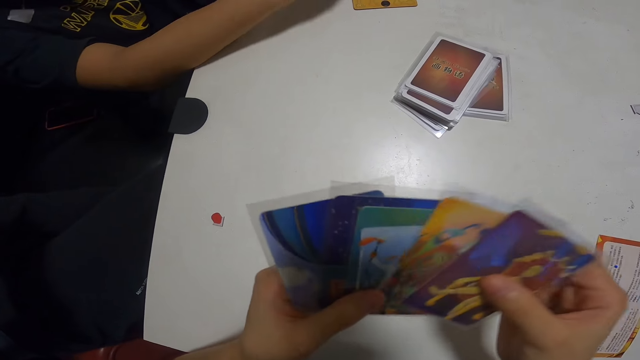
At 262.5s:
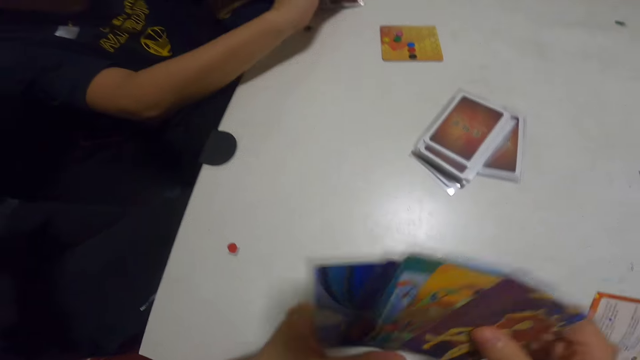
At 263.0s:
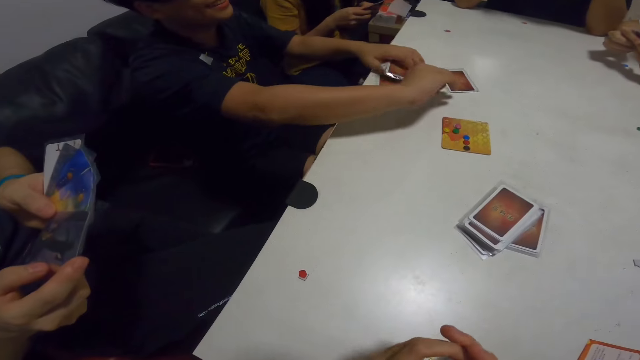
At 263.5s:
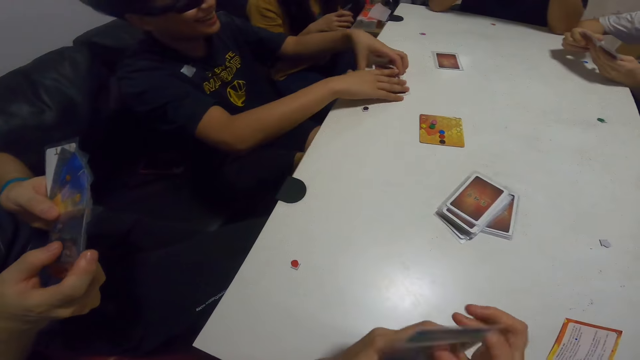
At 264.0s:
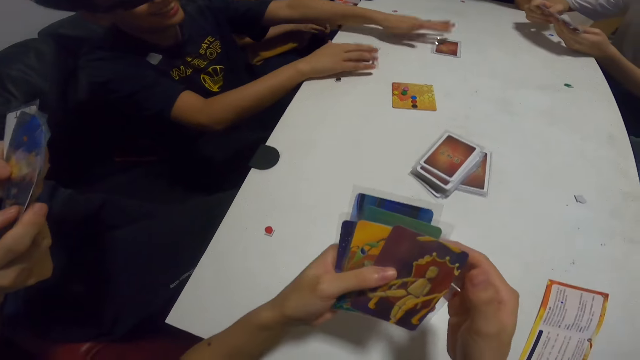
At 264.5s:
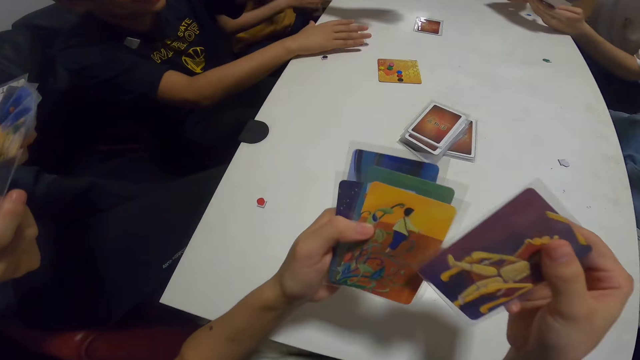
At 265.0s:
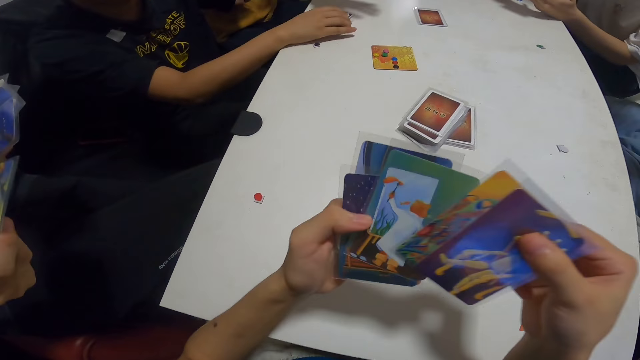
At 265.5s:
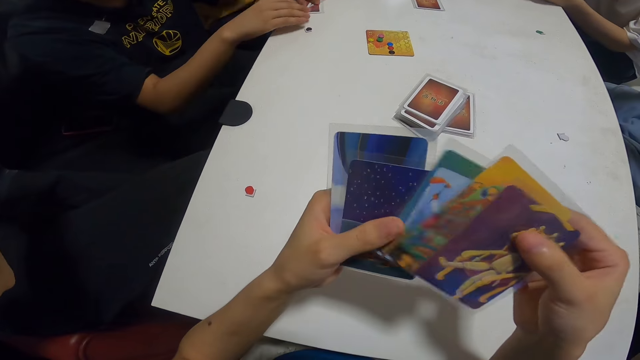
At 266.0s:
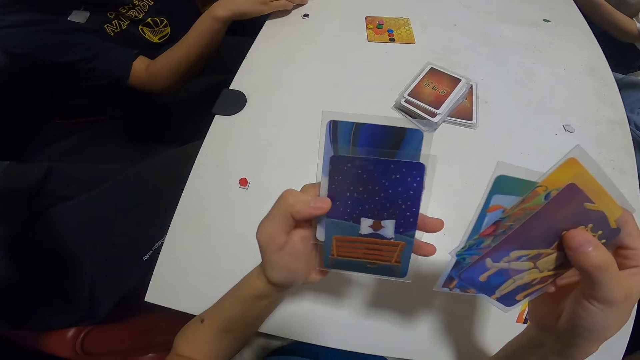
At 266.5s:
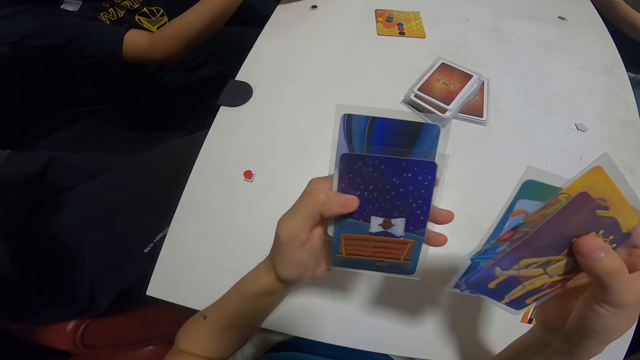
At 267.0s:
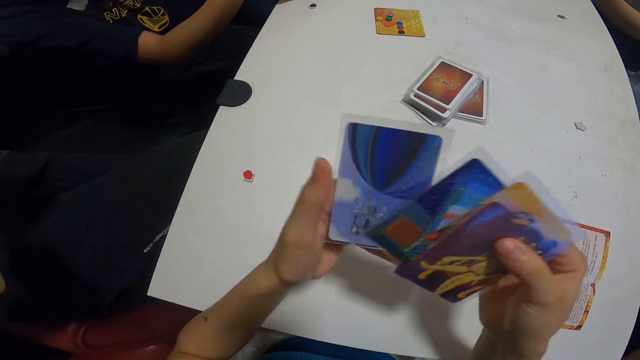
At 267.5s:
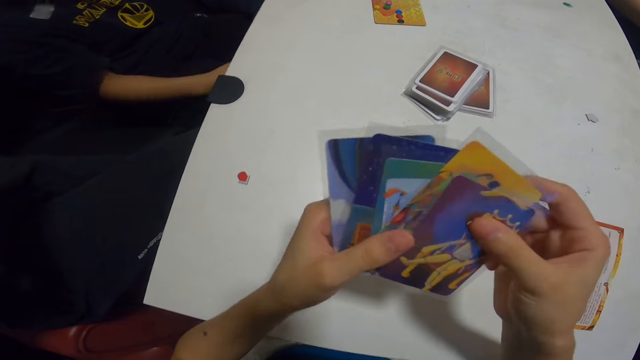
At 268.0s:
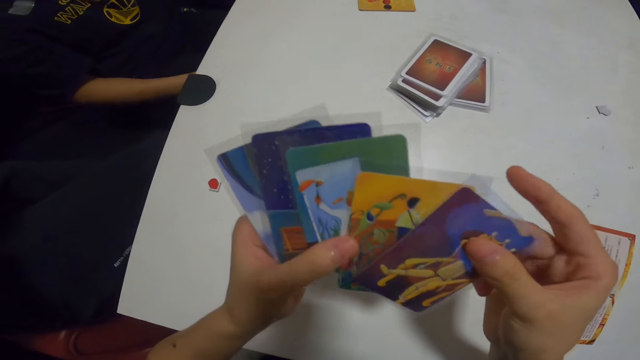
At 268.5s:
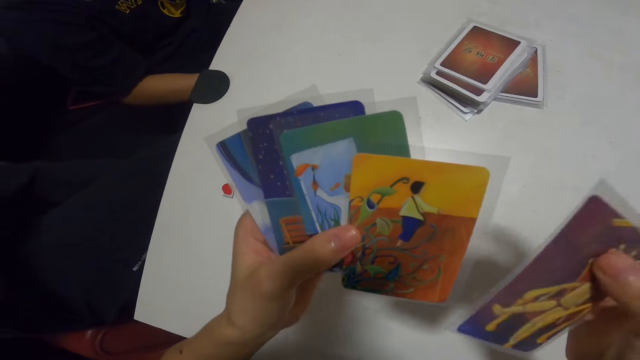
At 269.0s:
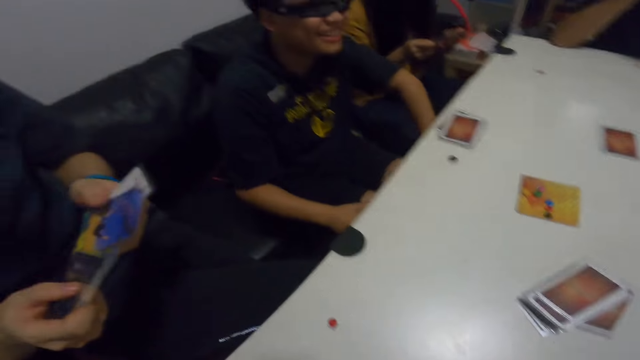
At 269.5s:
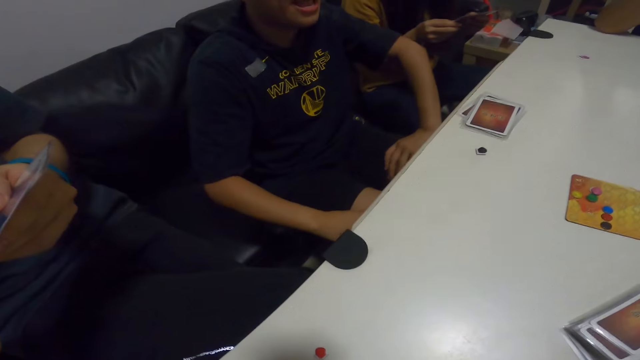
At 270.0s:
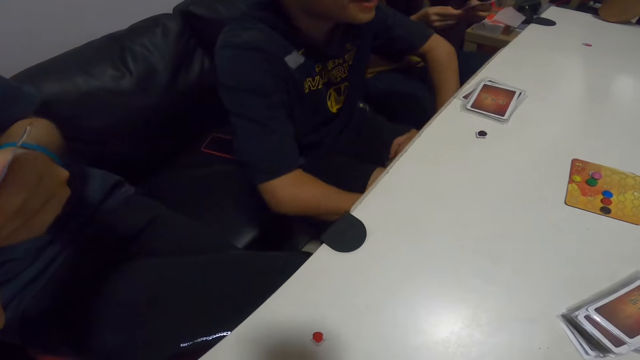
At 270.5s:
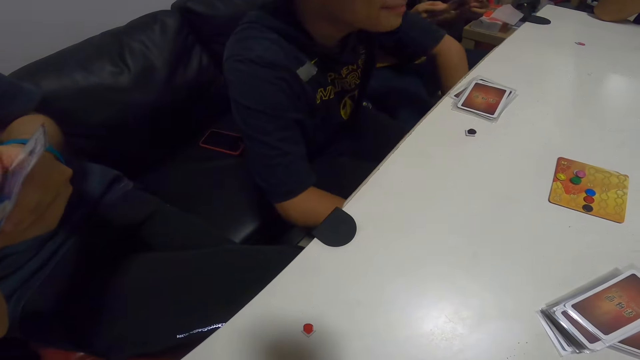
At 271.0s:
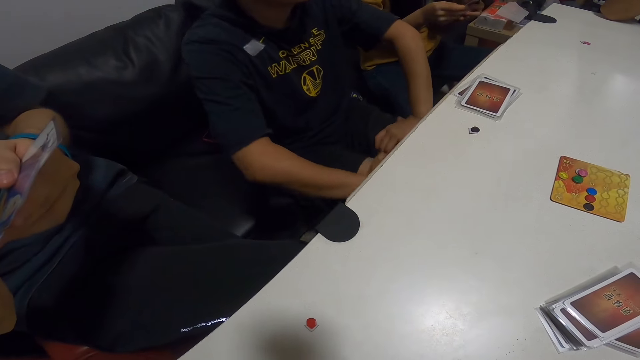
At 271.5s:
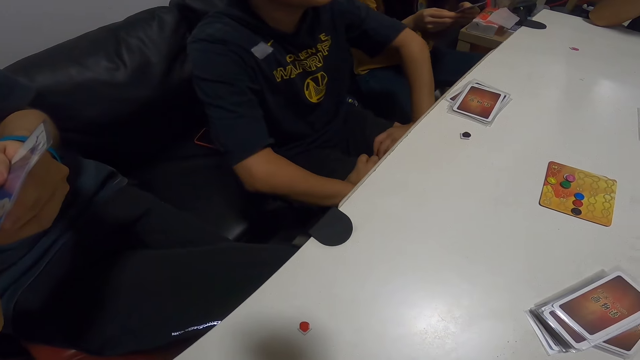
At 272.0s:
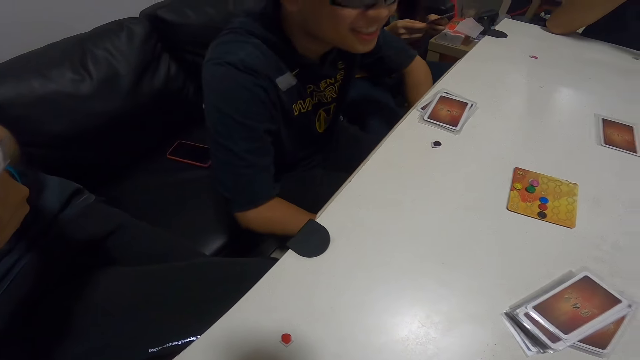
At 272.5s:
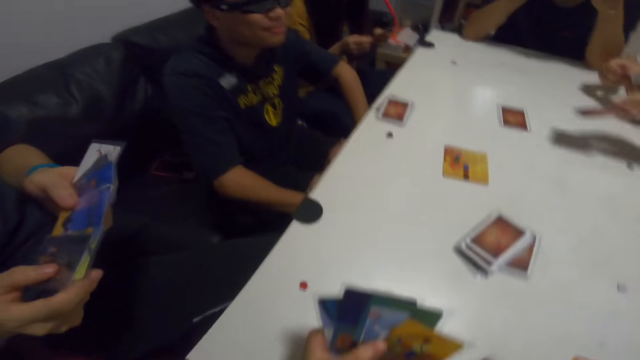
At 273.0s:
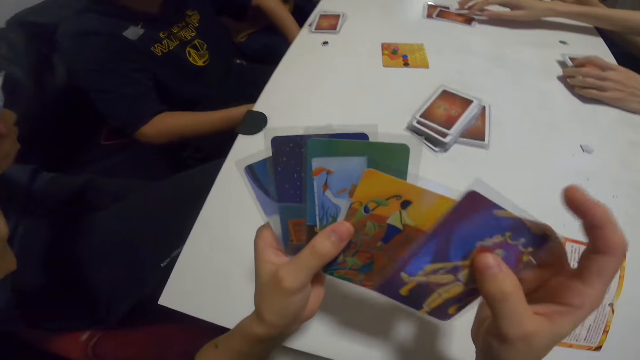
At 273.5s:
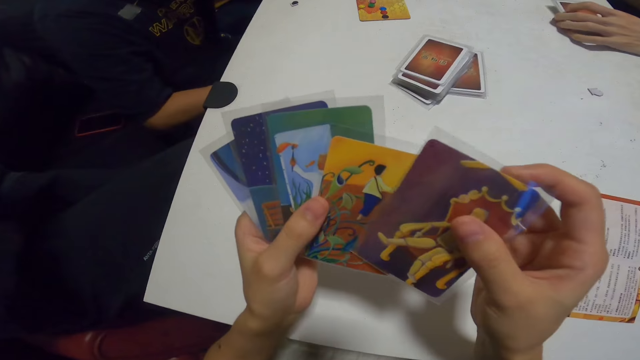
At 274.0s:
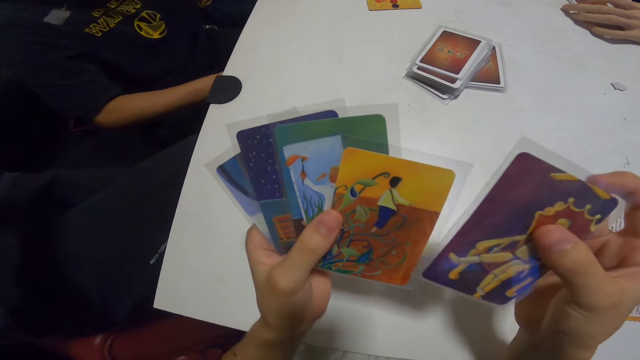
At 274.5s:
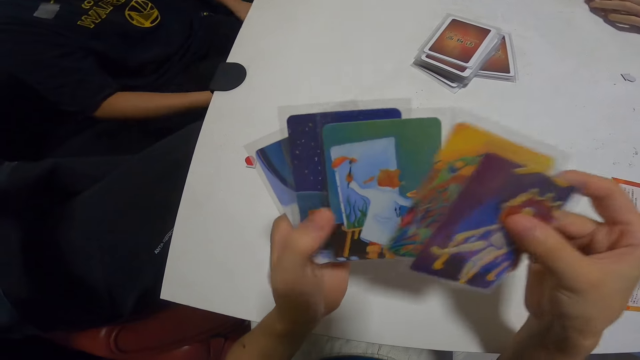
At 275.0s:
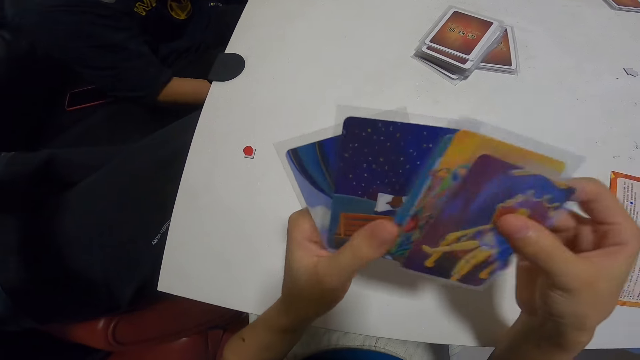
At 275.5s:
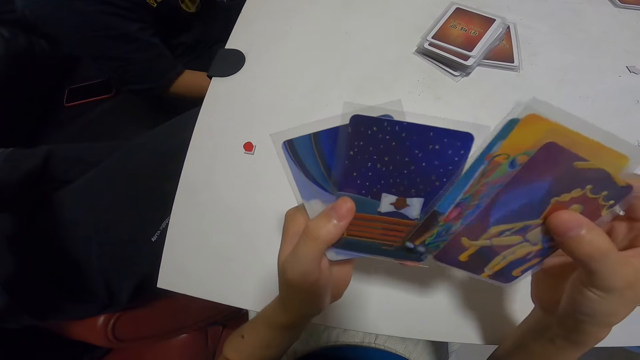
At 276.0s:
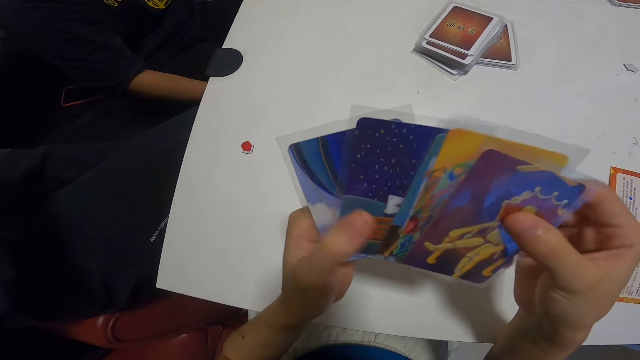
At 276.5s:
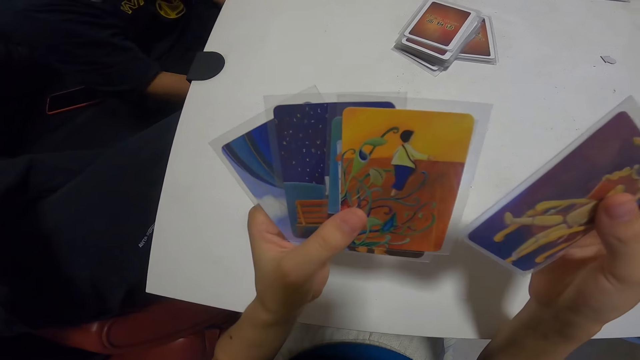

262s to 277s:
A man tosses cards on the table with his hands. The camera wearer talks to a person. Another man picks up cards on the table with his hand. The camera wearer reshuffles the cards.

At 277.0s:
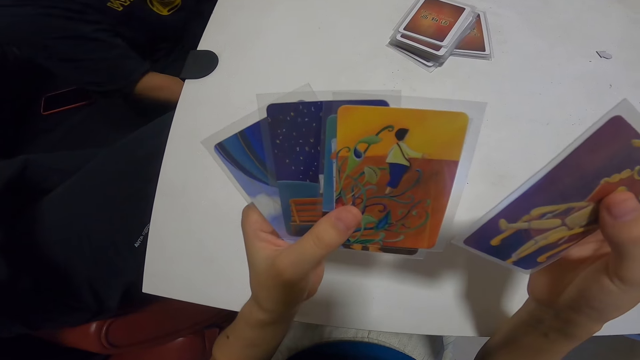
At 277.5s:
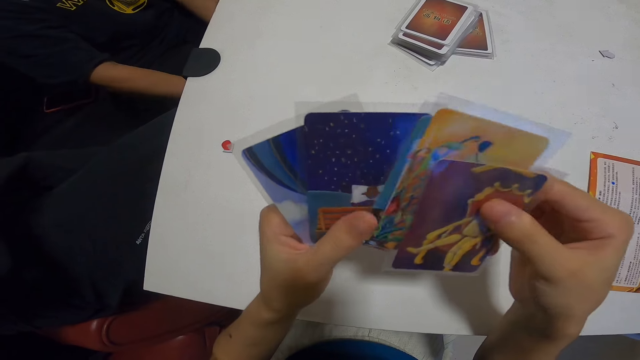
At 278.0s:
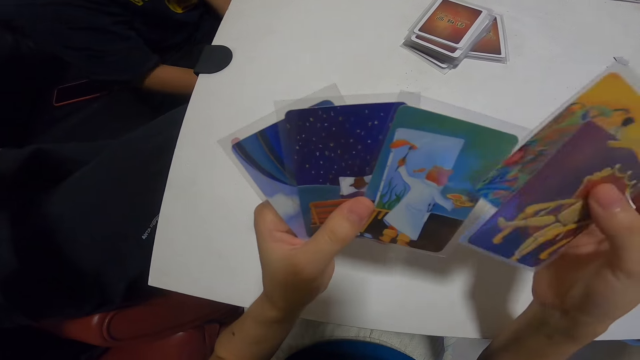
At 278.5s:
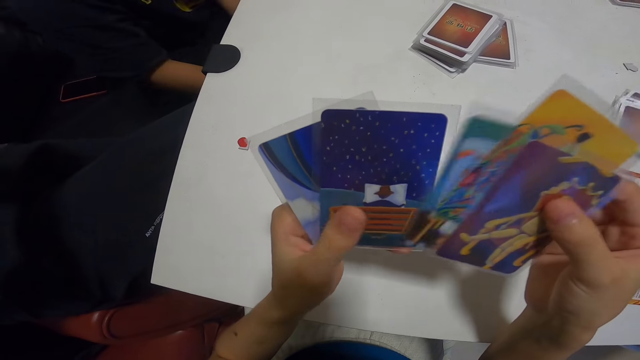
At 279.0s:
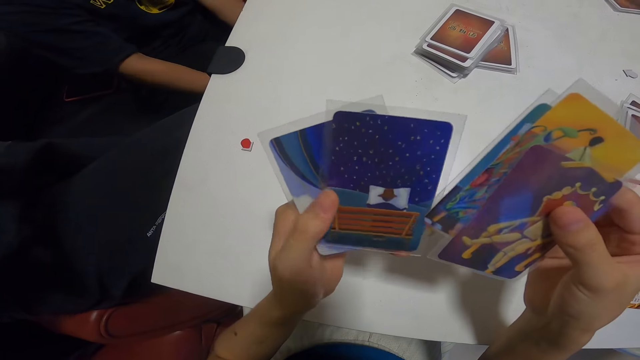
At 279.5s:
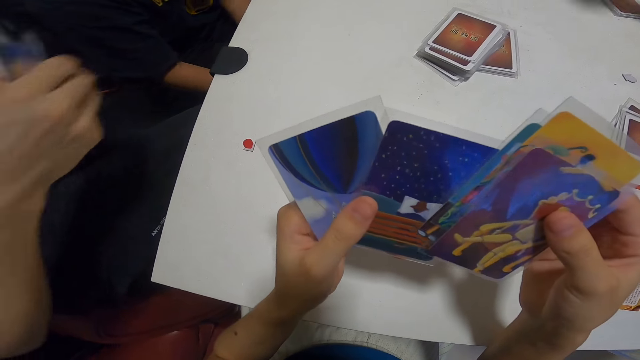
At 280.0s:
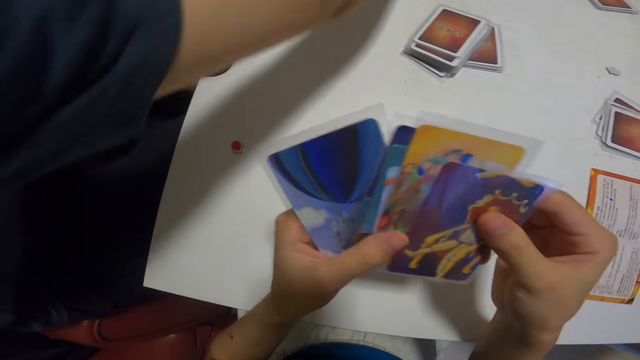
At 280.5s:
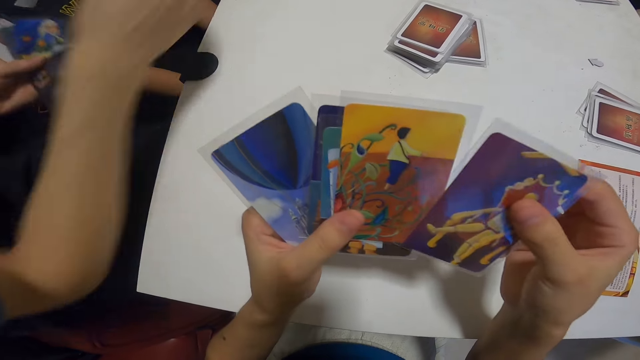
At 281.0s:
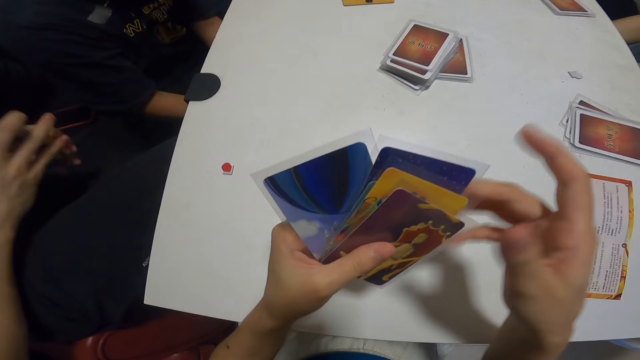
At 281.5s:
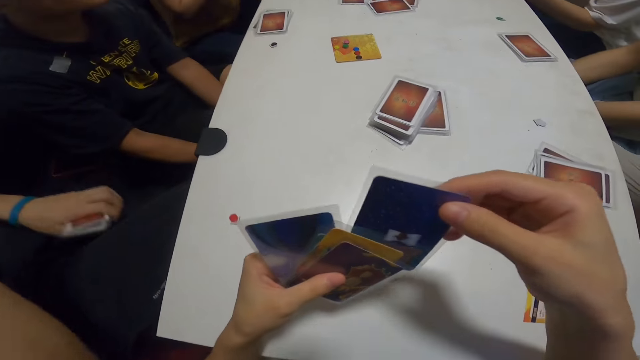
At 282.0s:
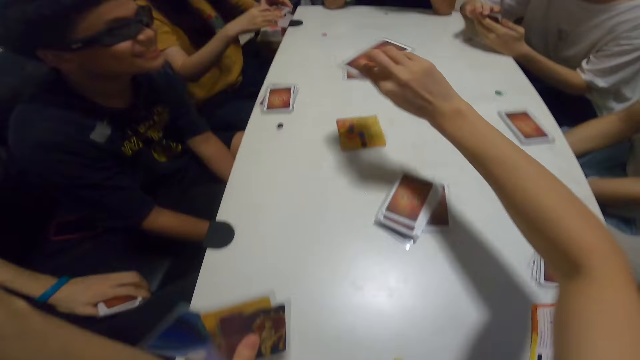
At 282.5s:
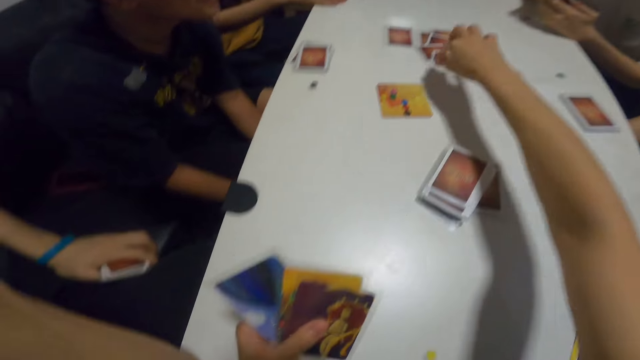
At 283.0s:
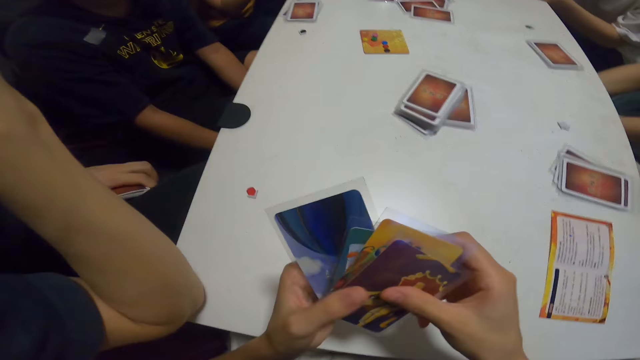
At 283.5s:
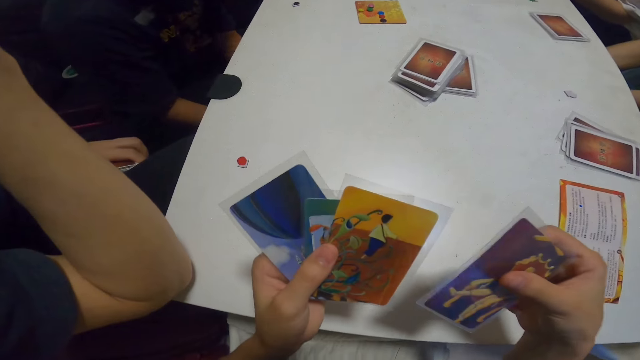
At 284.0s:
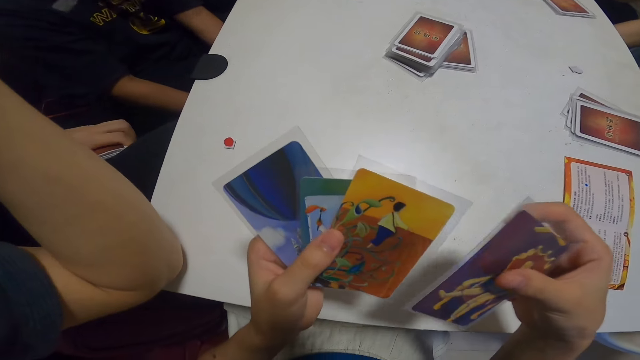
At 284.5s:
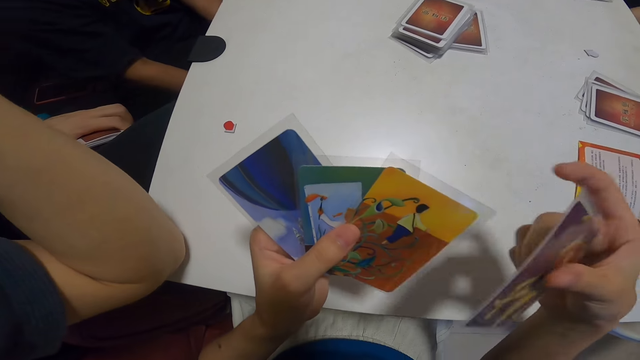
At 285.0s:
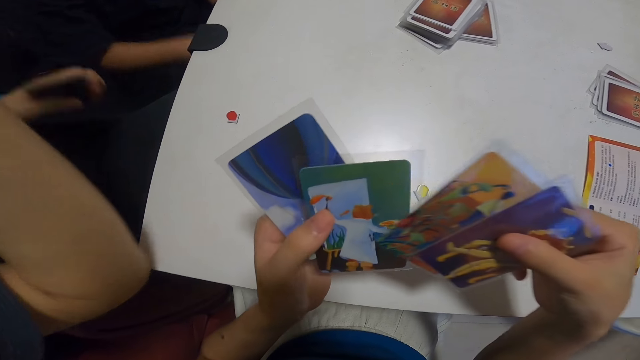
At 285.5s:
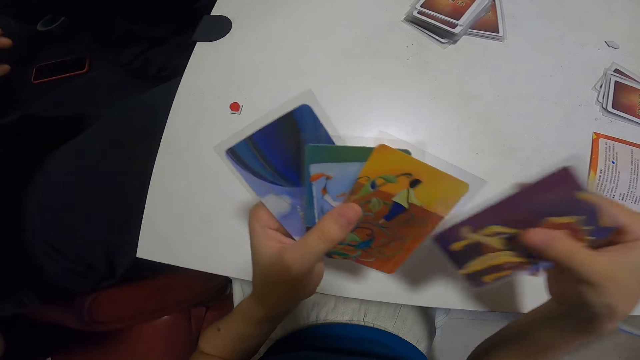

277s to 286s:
A man drops cards on the table with his hand. The camera wearer drops cards on the table with her hand. She reshuffles the cards. A person lifts his hands. Another person holds his cards.
